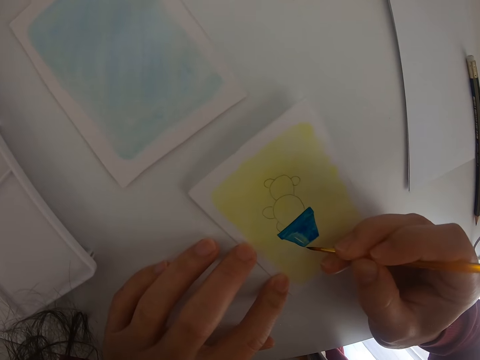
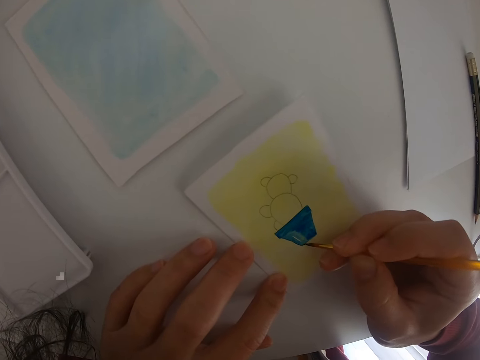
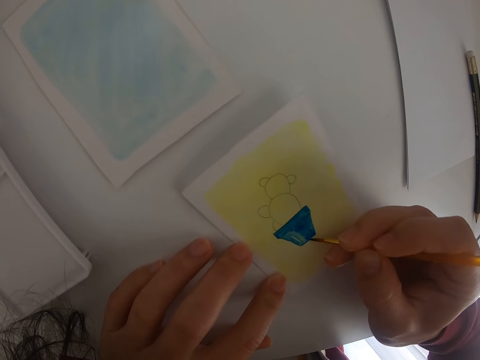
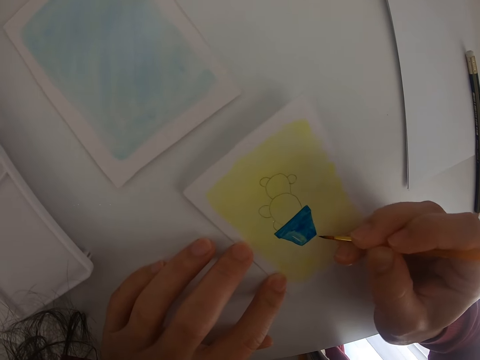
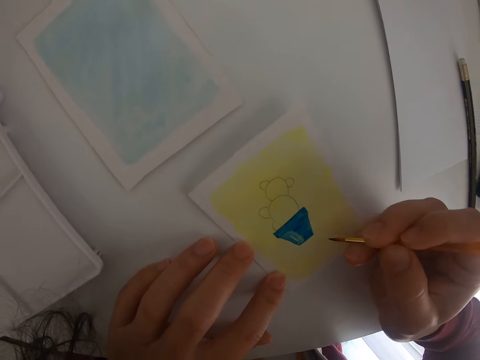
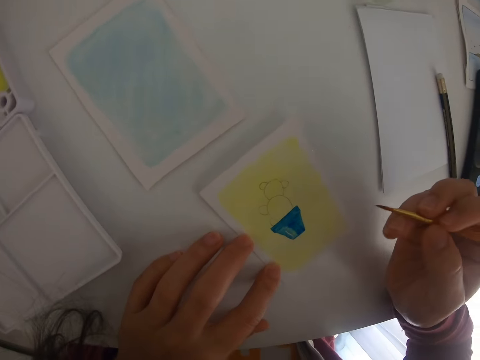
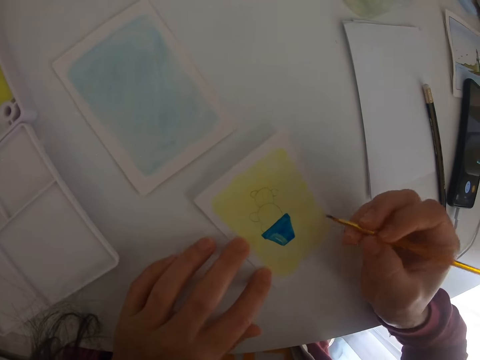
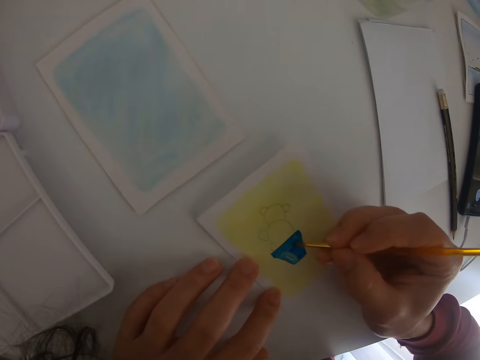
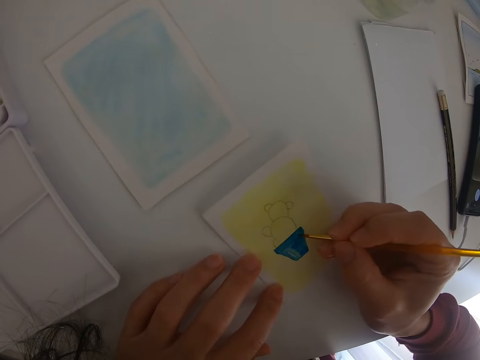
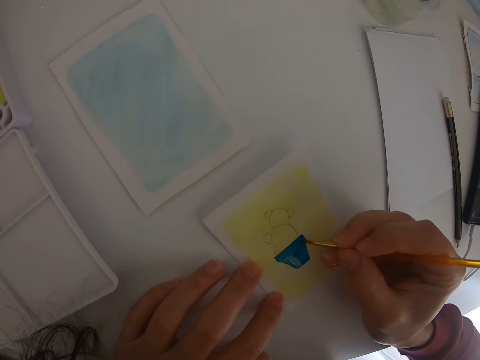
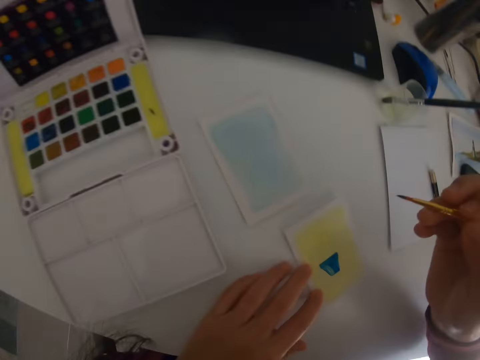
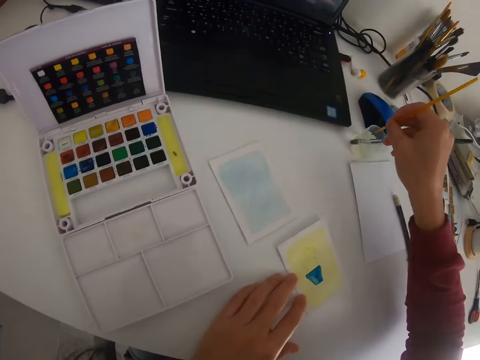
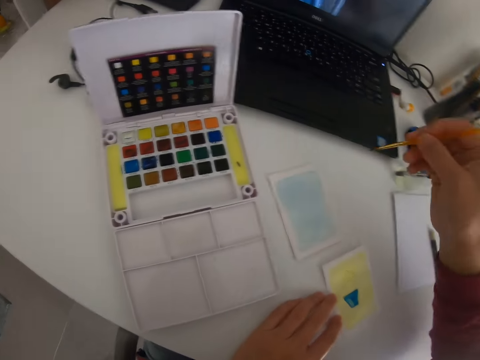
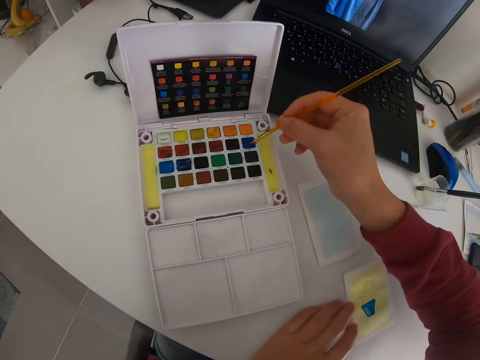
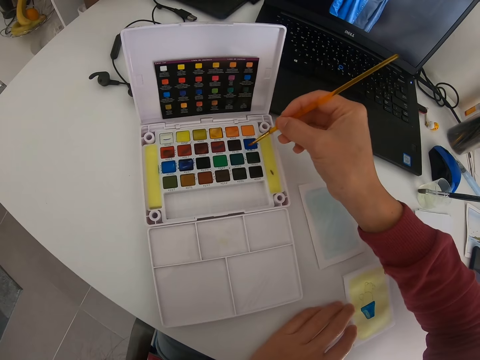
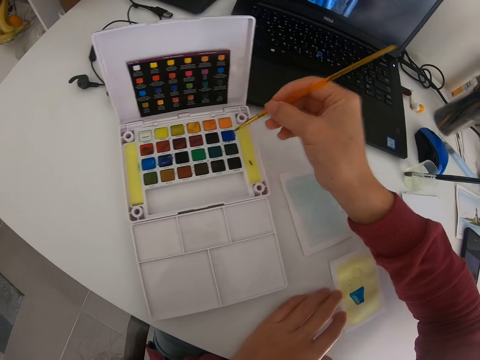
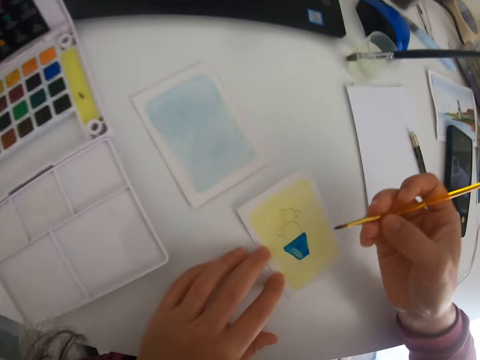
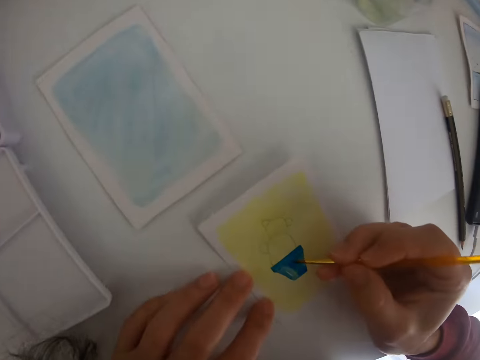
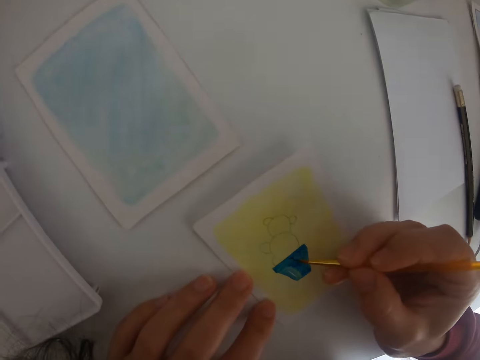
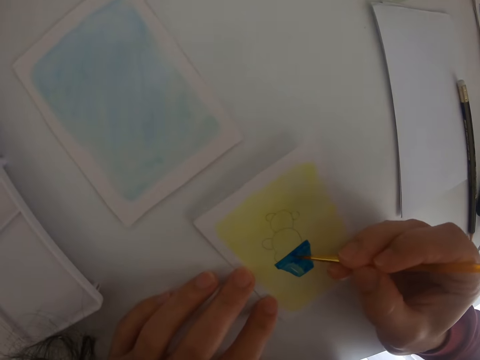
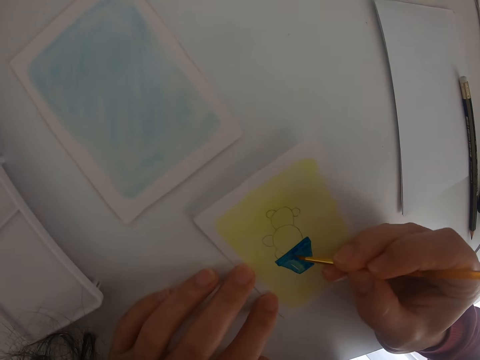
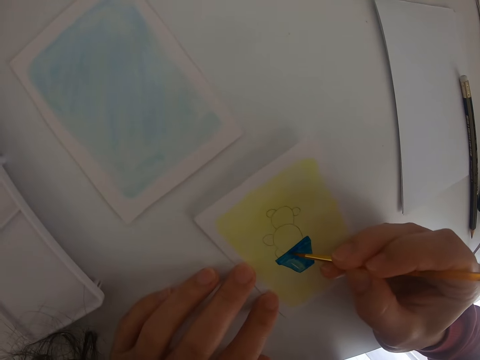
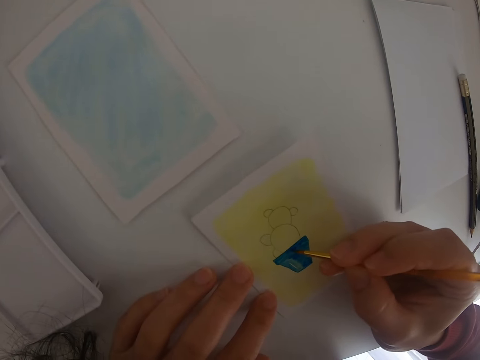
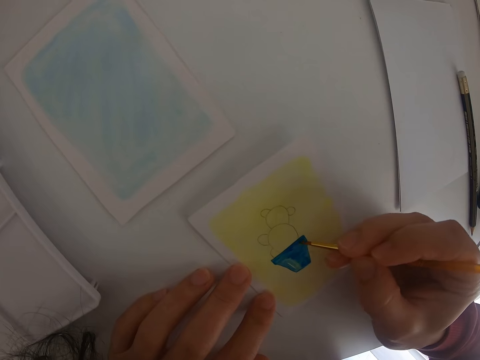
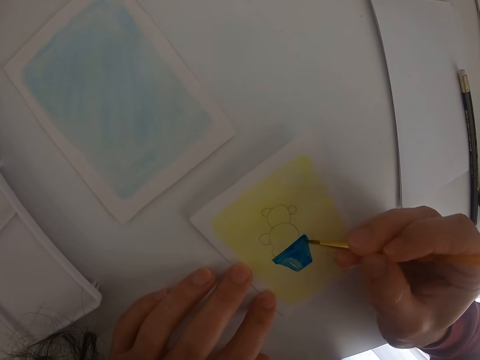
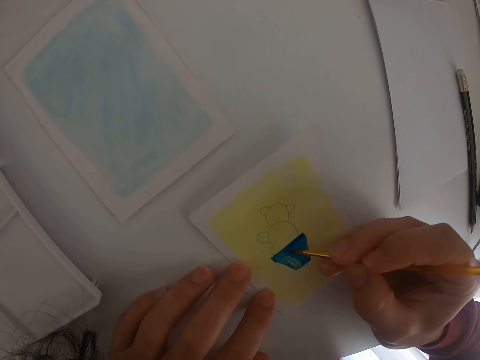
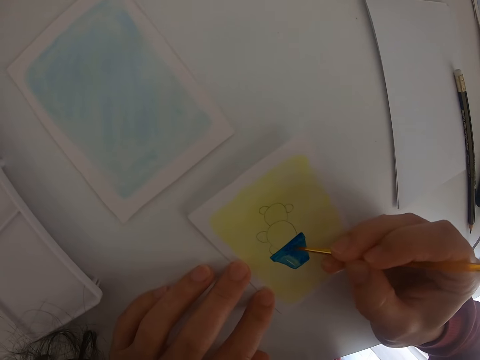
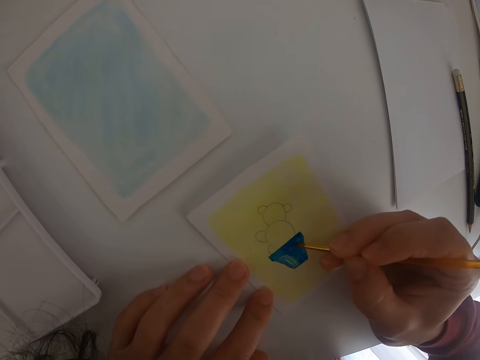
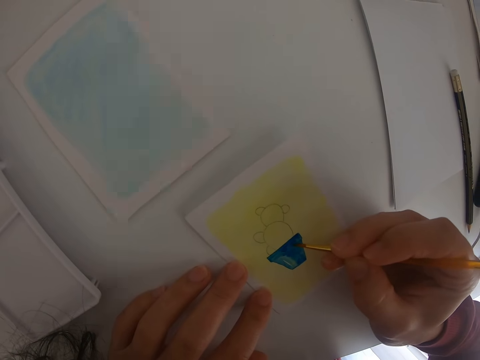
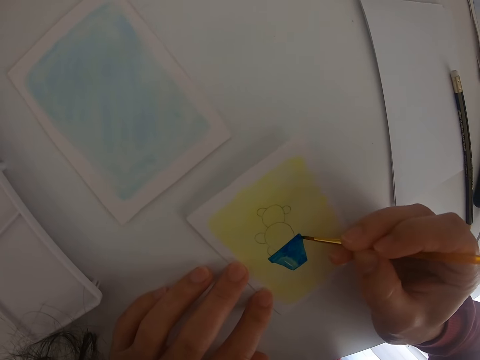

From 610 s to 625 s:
The camera wearer moves the paint brush. They paint on the drawing. They move the paint brush. They dip the paint brush in the water. They move the paint brush. They dip the painting brush in the blue paint. They rub the paint brush in the paint. They move the paint brush. They paint the drawing on a piece of paper.

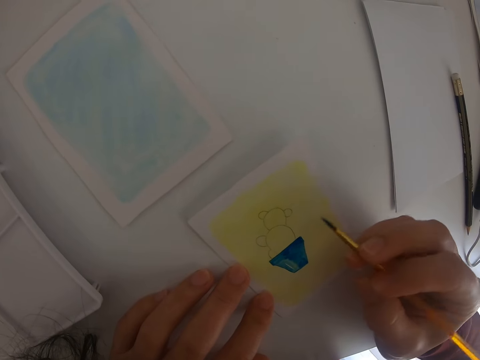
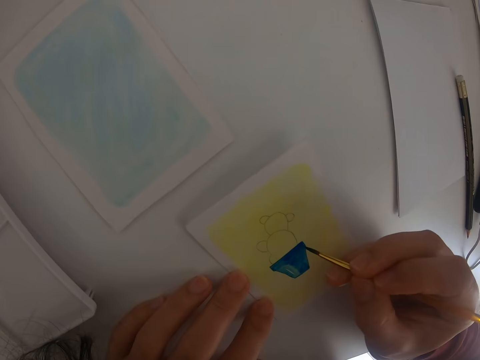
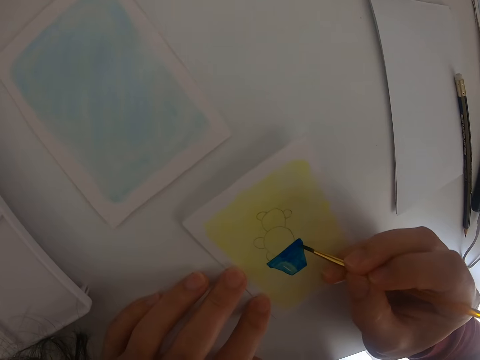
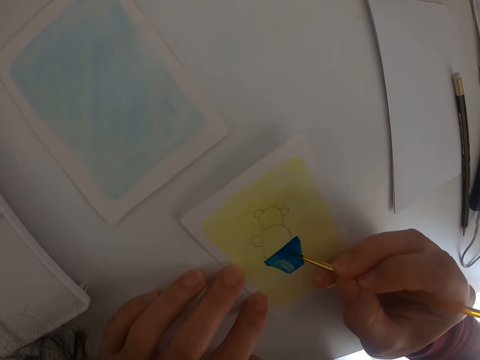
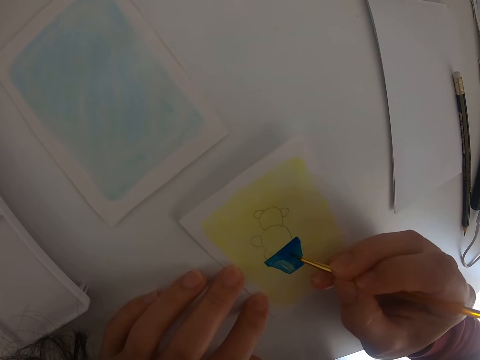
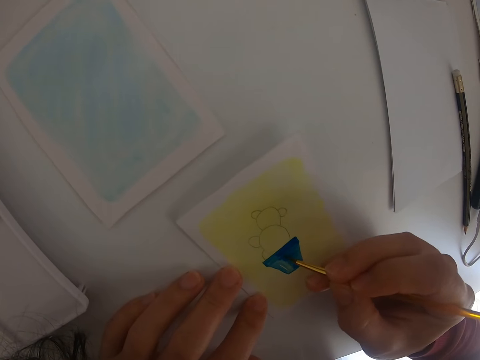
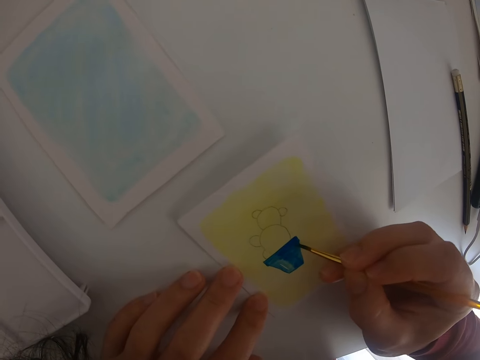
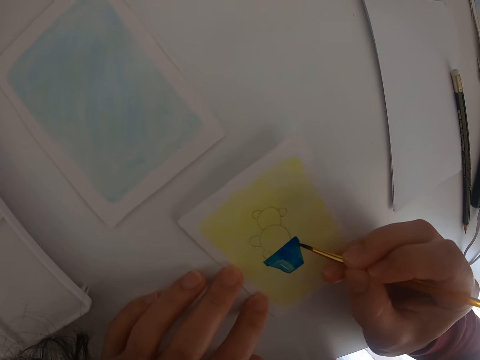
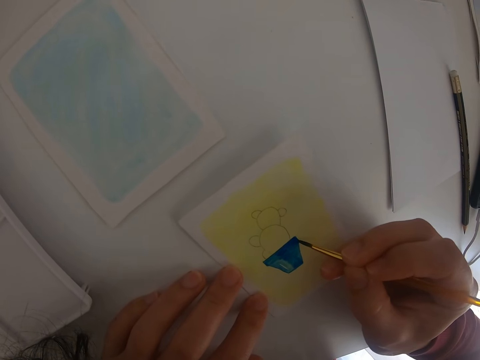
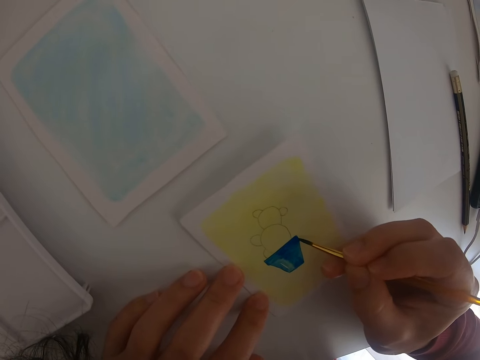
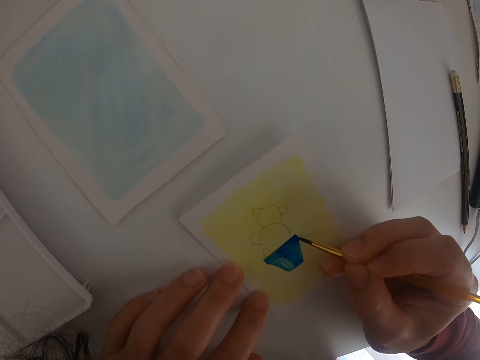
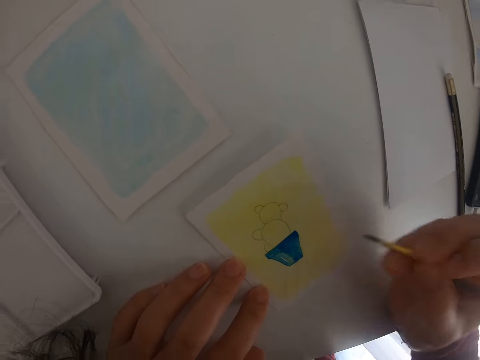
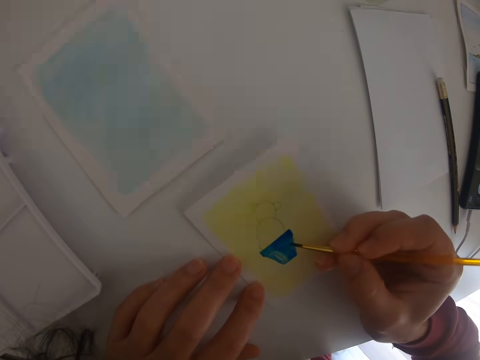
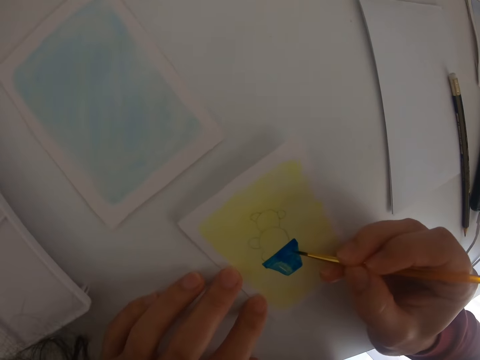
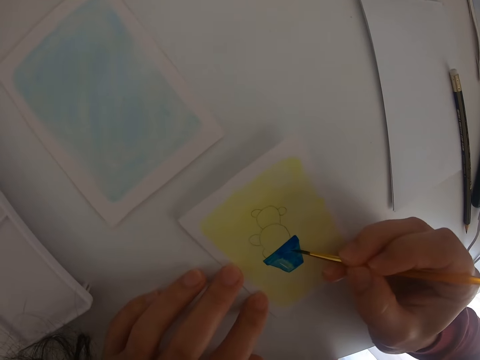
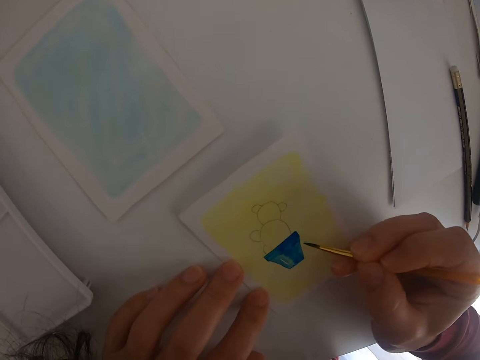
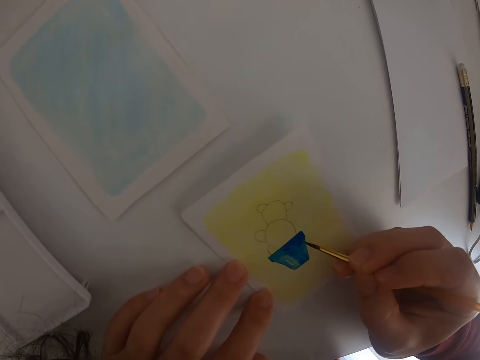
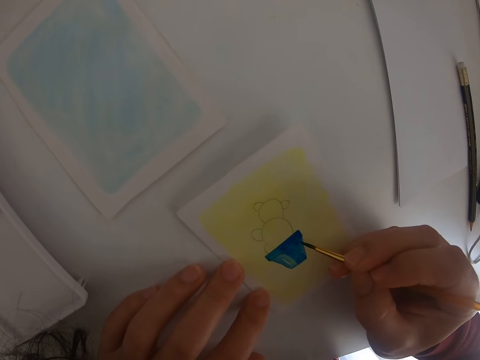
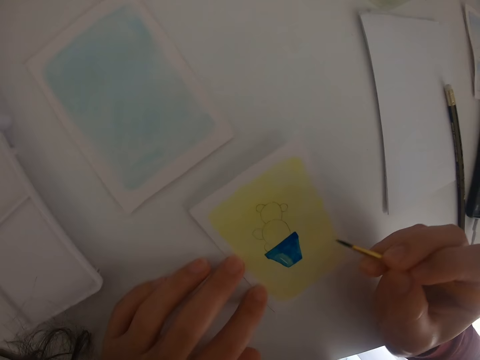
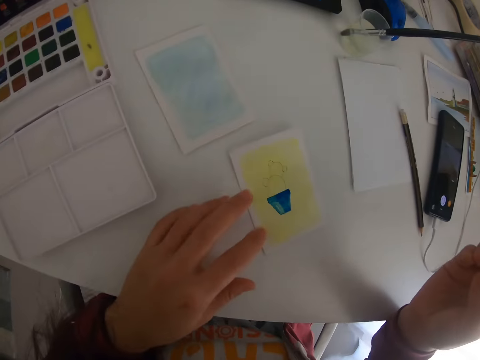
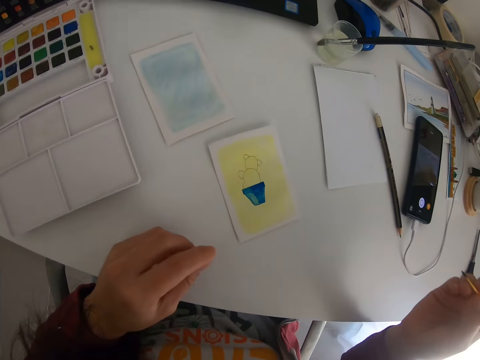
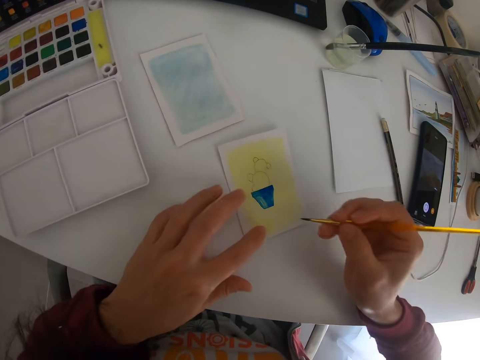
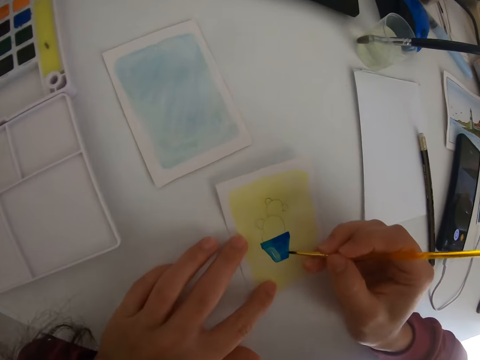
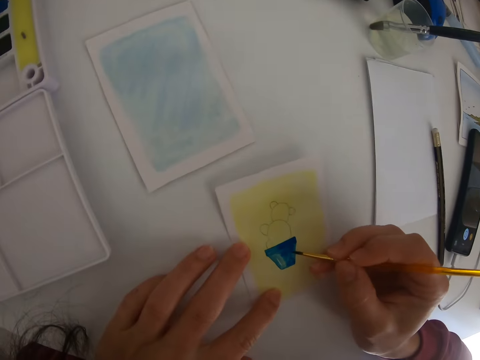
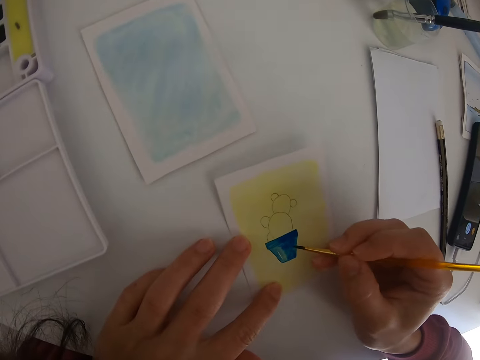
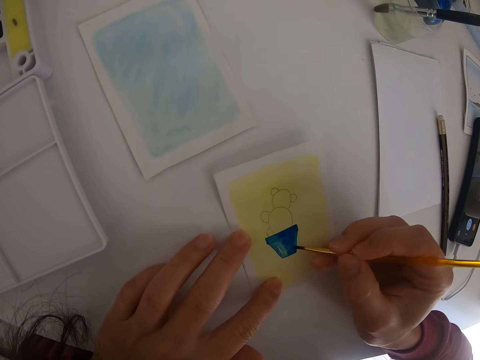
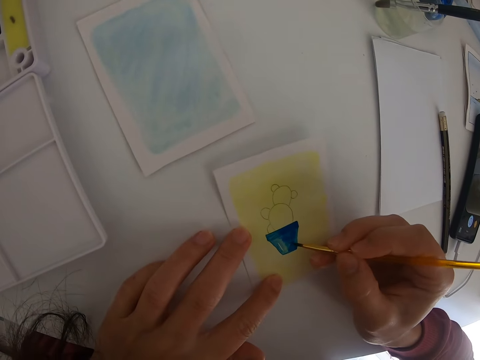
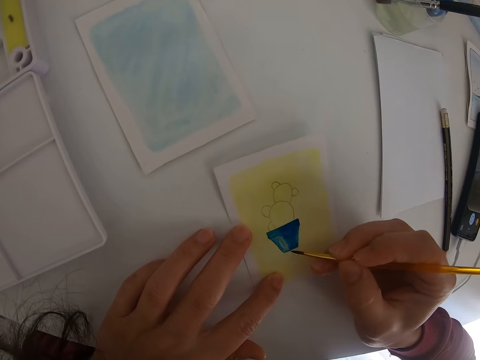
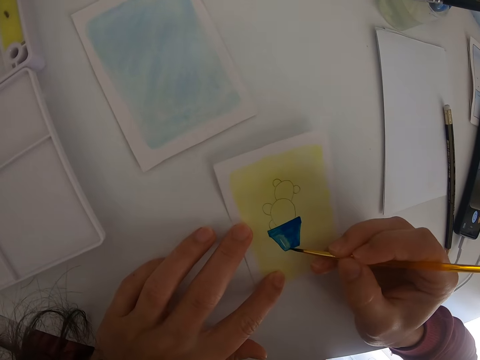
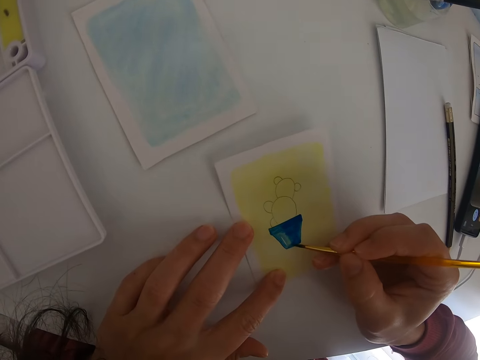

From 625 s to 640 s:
The camera wearer moves the paint brush. They lift the right hand. They paint a drawing on a piece of paper.
